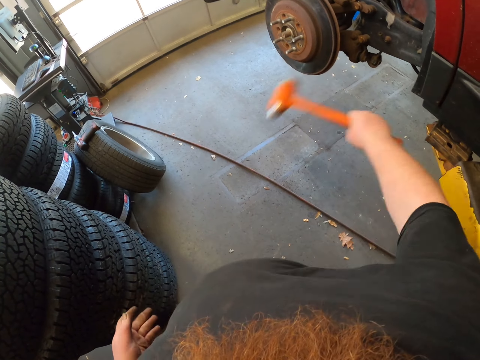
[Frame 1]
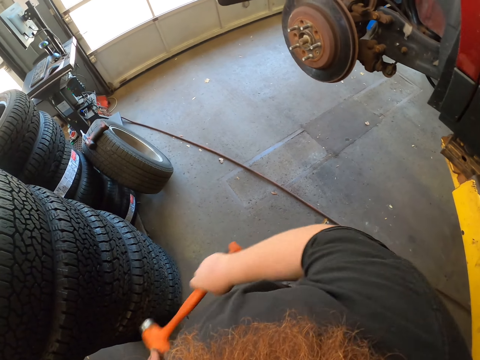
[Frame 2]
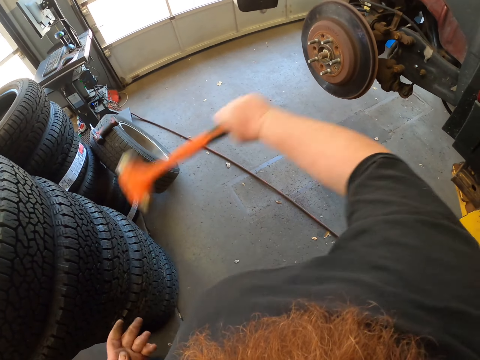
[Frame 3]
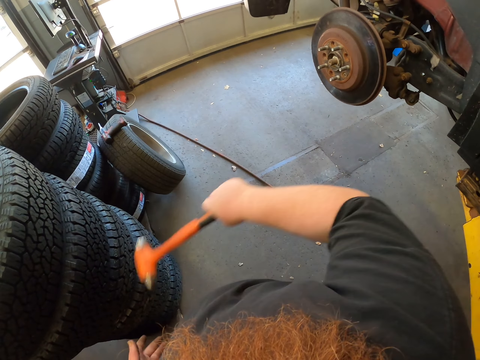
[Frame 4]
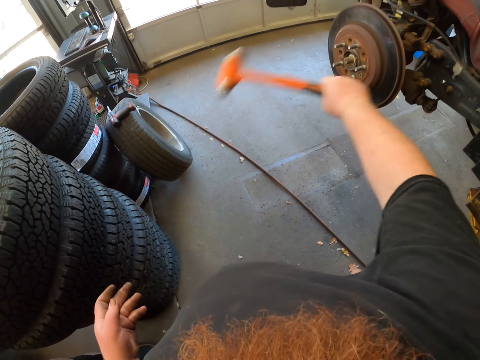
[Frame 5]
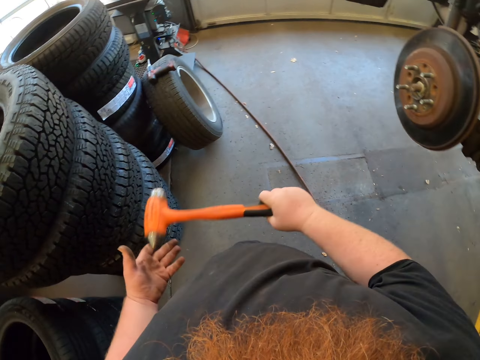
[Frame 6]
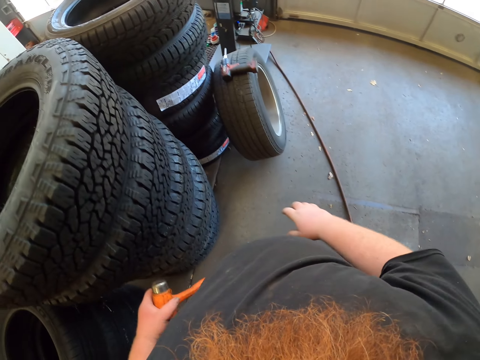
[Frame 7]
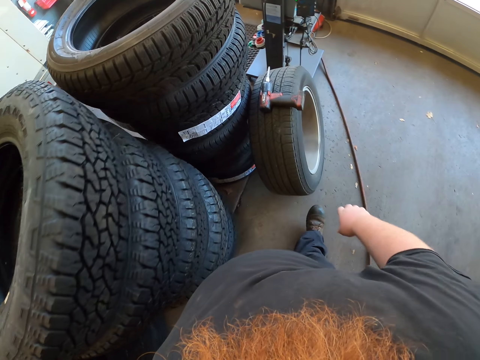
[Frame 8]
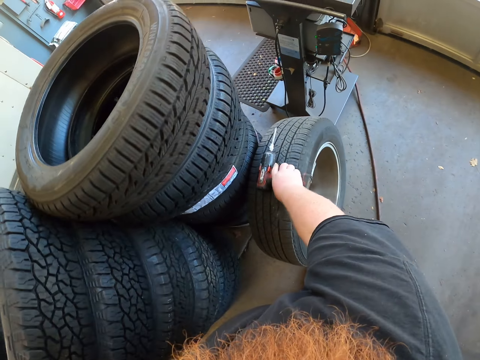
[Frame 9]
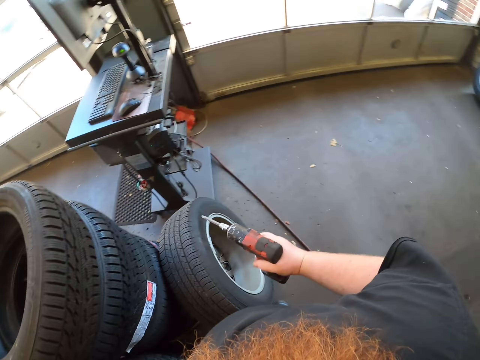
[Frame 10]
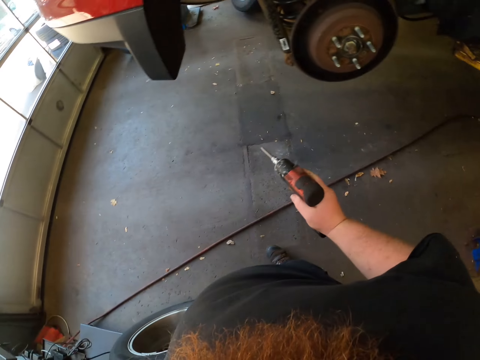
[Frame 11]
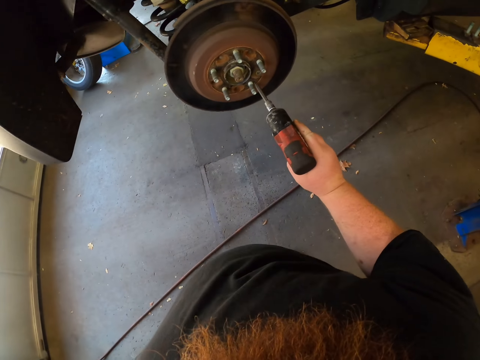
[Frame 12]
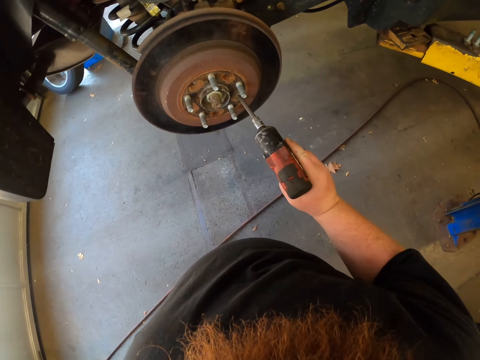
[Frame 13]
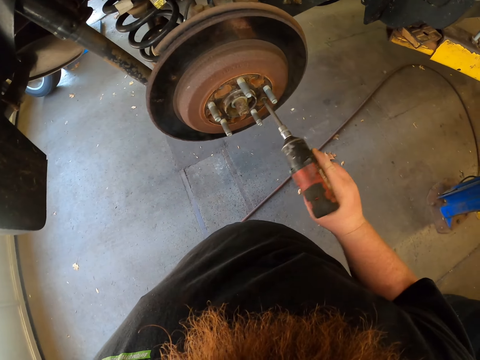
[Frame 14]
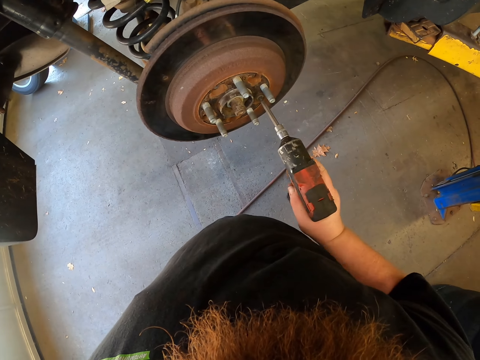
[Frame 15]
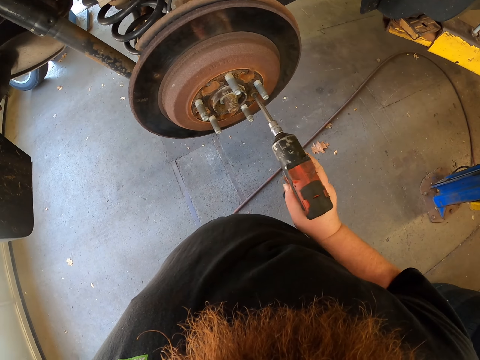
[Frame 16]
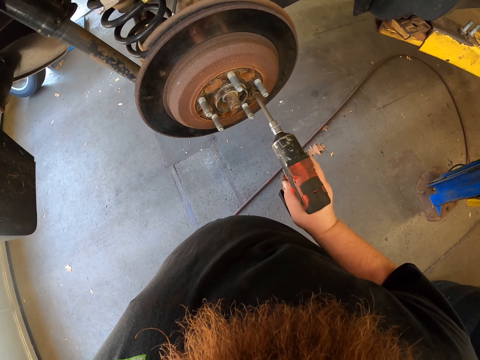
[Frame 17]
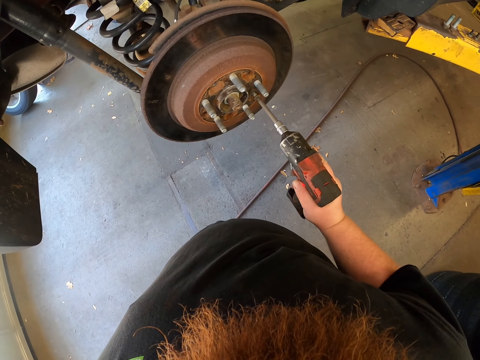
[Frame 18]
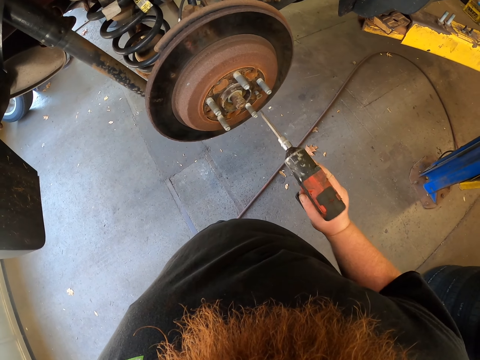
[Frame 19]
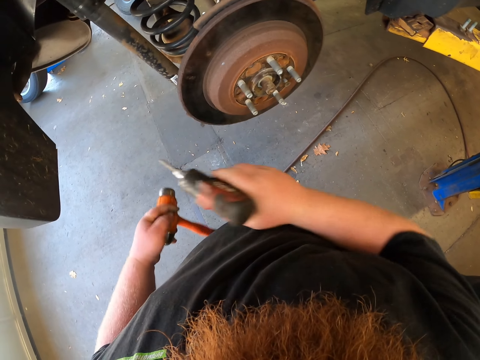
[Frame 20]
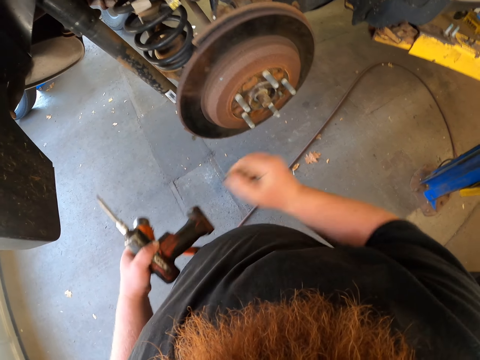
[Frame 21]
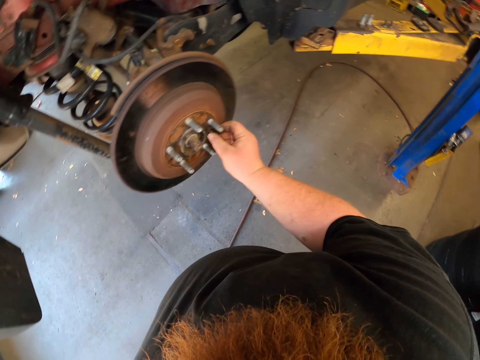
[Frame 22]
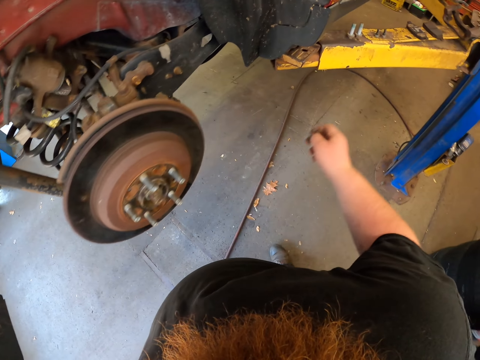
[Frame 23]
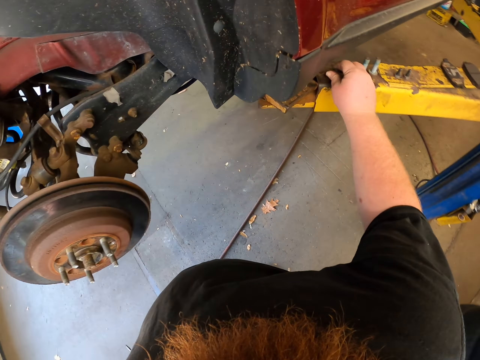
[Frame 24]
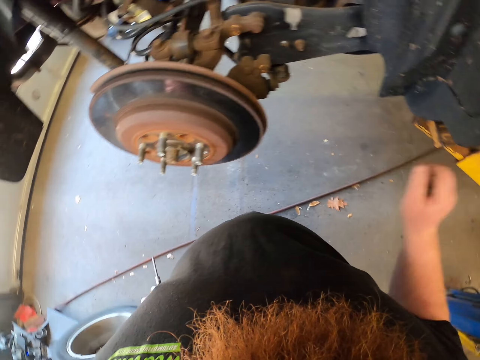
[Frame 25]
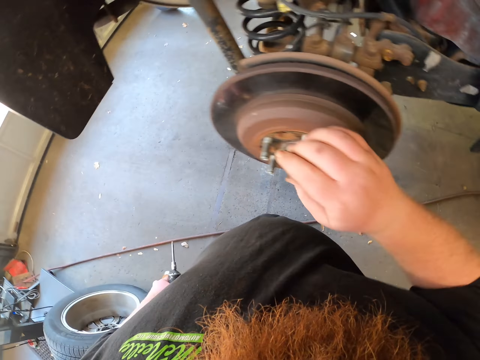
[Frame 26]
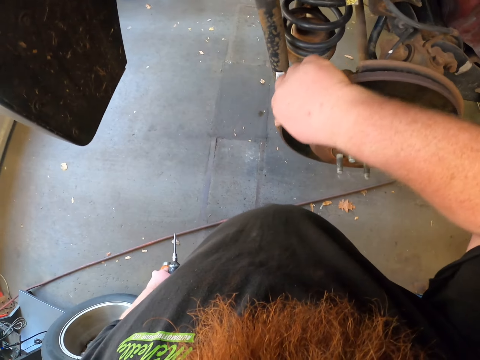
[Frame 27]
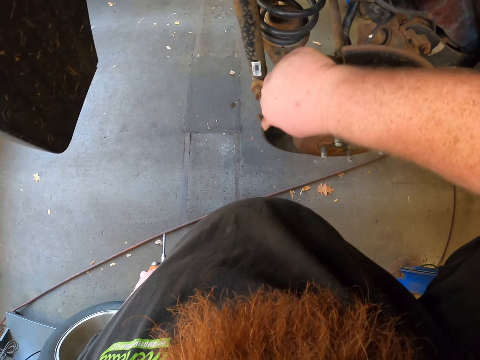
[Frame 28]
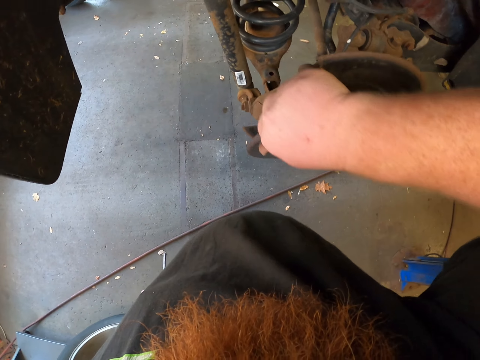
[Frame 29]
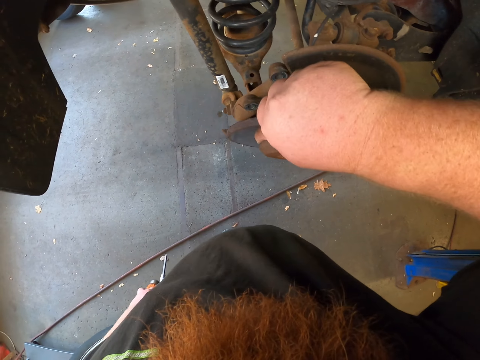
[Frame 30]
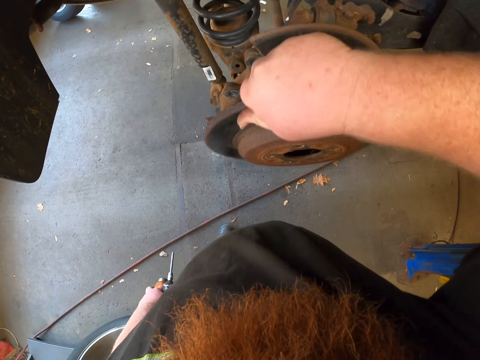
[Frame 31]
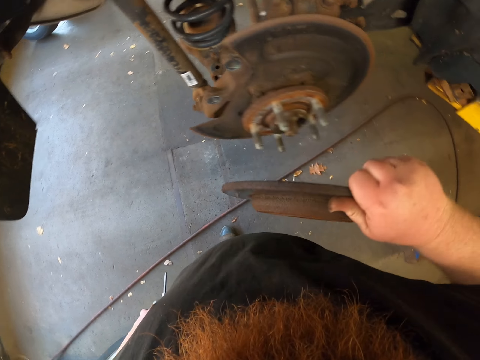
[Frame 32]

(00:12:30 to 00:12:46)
The camera wearer holds the hammer with the other hand. They walk around. They pick up an impact wrench. They remove a bolt. They fix the car rim. They hold the impact wrench with the other hand. They pick up a nut. They put the bolt on the car lift. They remove the wheel.

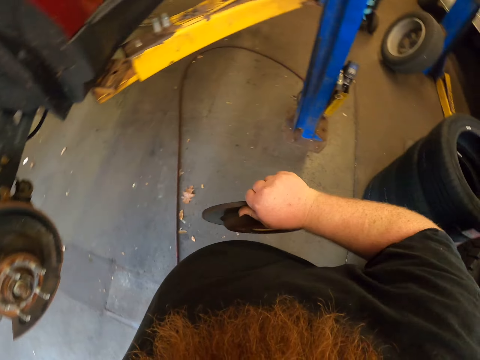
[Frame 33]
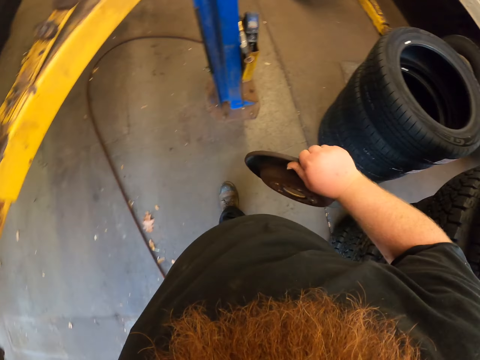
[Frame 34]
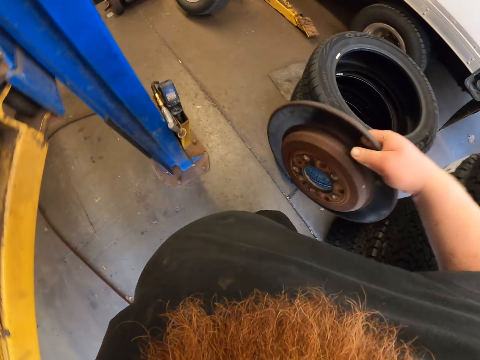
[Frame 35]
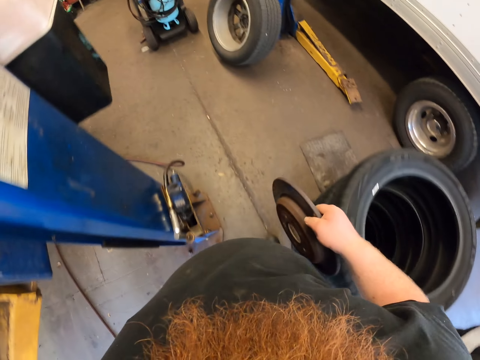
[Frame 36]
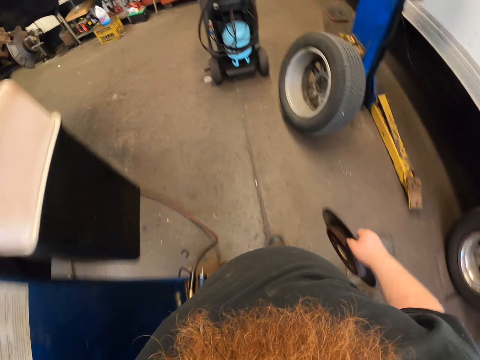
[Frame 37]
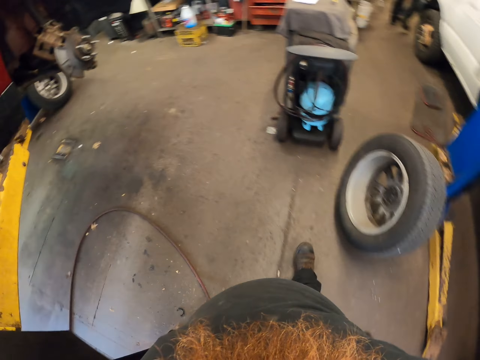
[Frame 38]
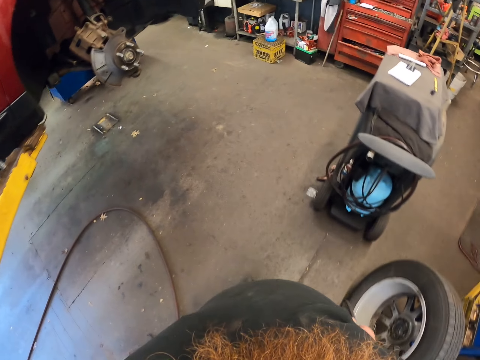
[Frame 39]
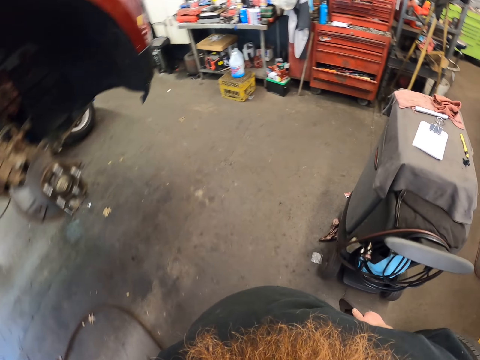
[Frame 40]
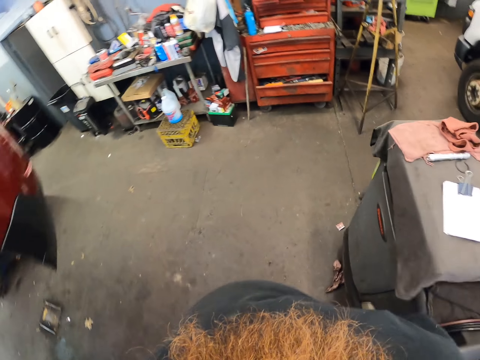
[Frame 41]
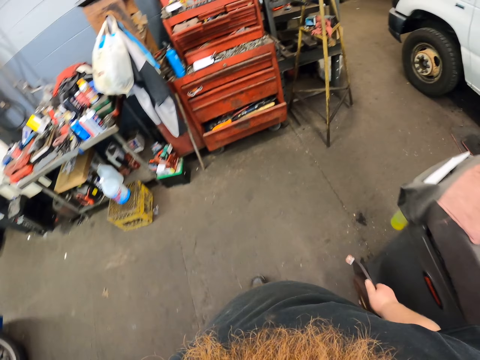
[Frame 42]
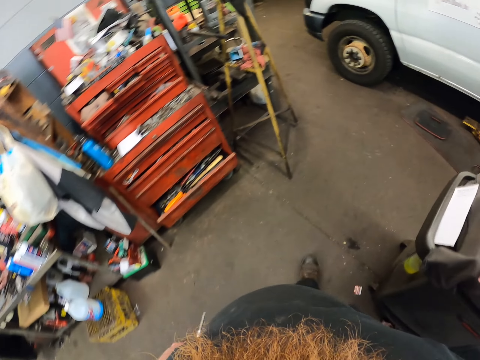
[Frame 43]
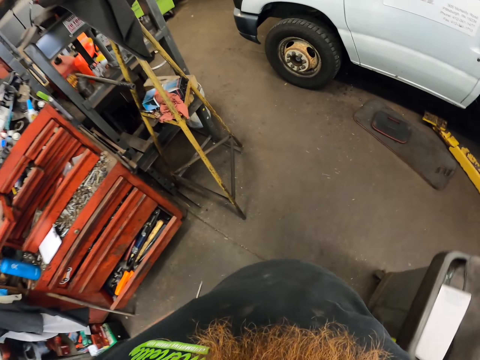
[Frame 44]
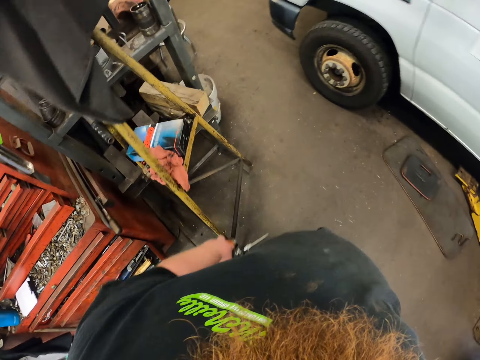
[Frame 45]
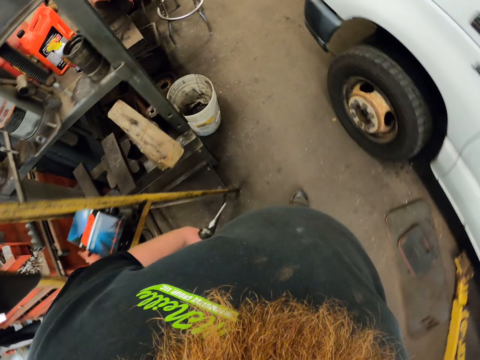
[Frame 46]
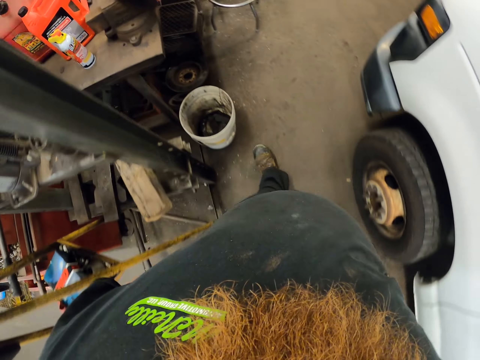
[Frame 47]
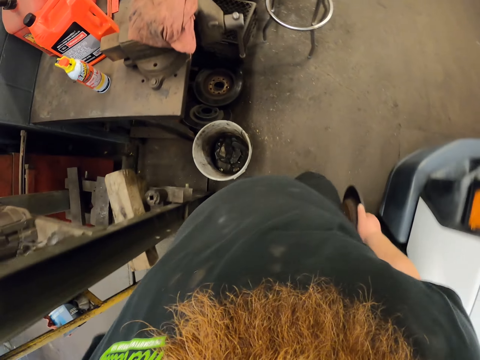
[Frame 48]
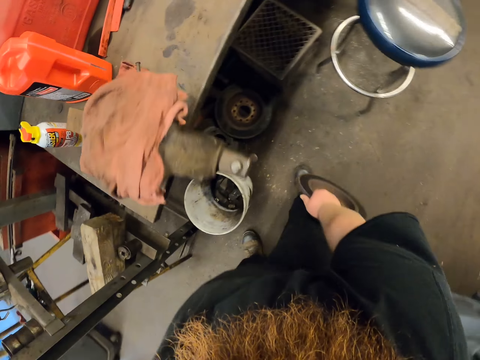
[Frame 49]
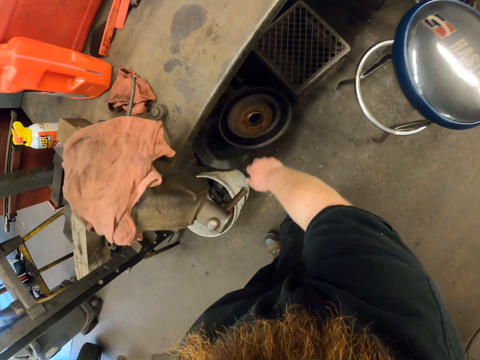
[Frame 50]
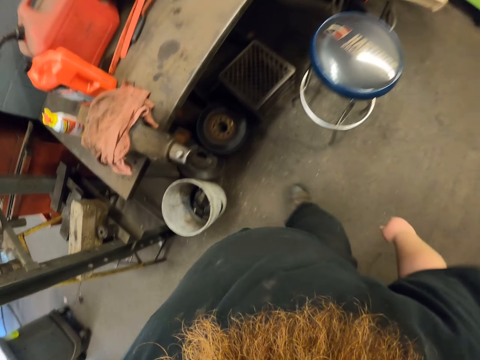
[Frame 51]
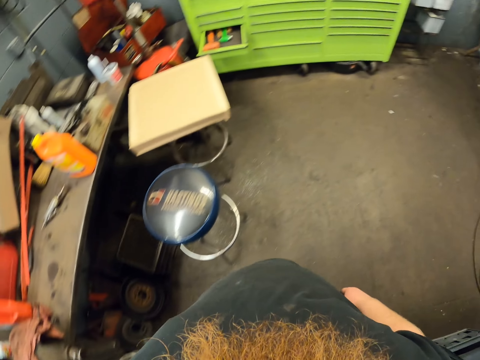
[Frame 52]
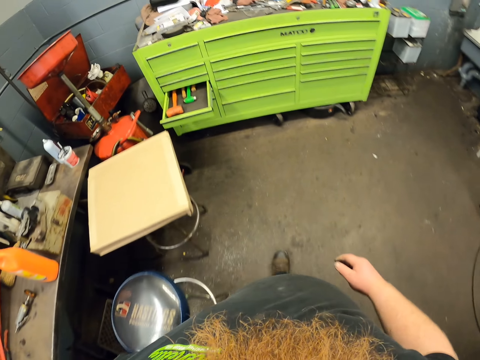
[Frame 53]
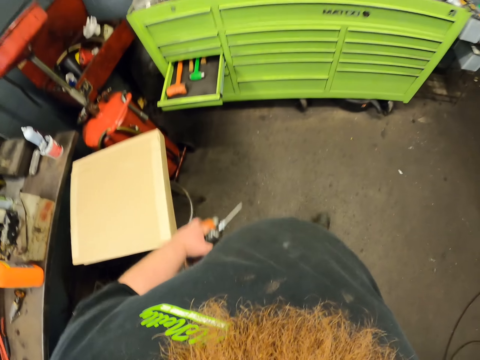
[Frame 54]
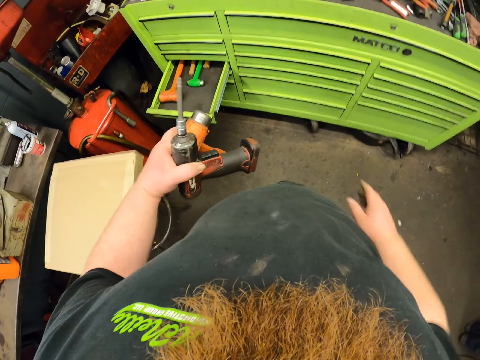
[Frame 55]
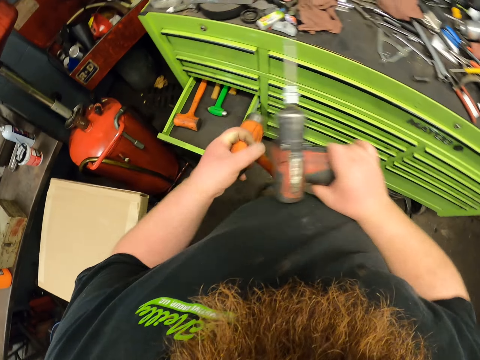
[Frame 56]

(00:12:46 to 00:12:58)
The camera wearer walks around. He adjusts the rim on his hand. He drops the rim. He walks around.
